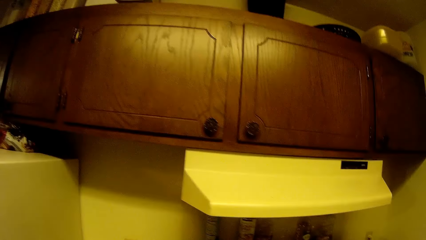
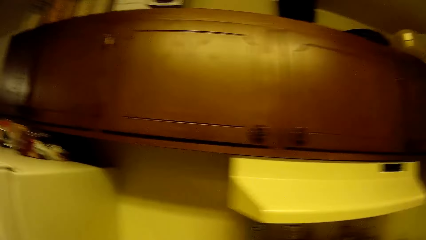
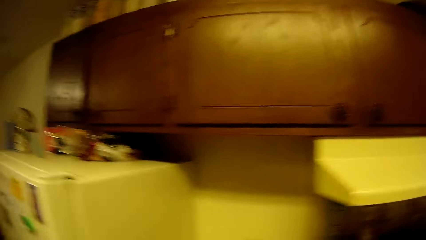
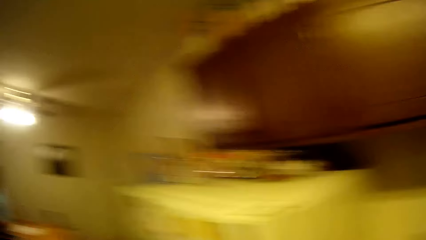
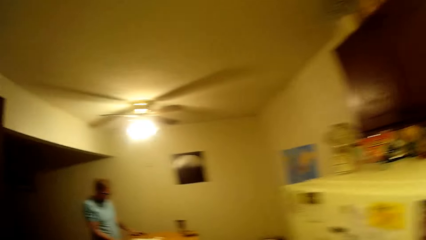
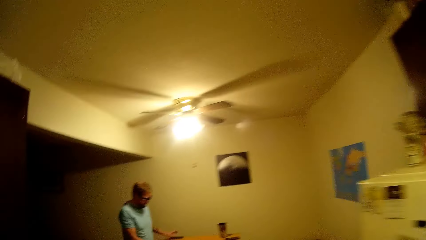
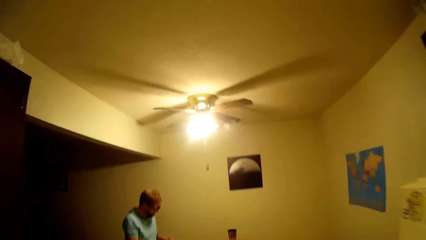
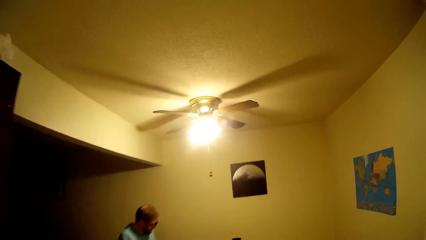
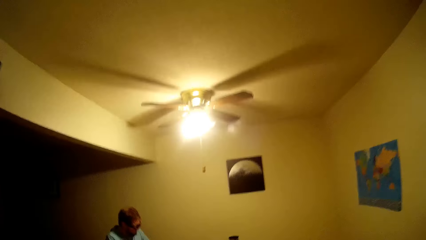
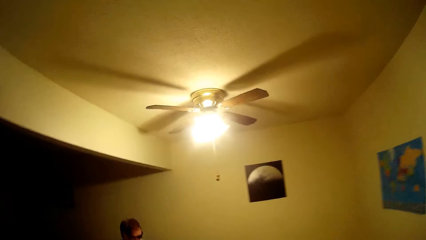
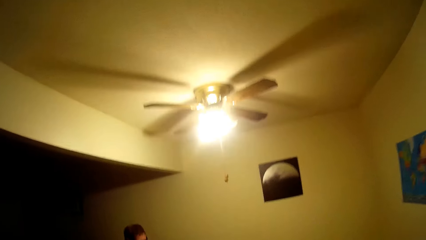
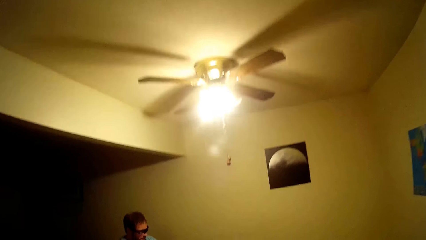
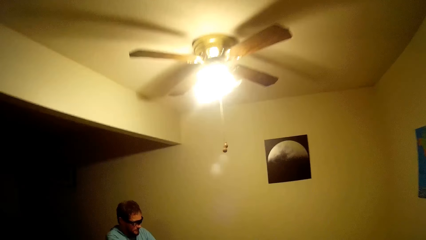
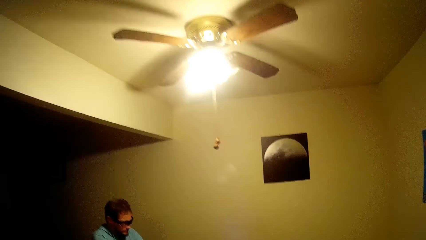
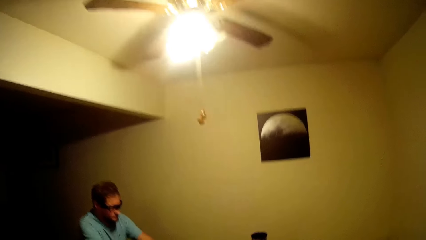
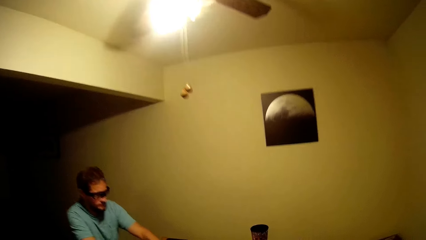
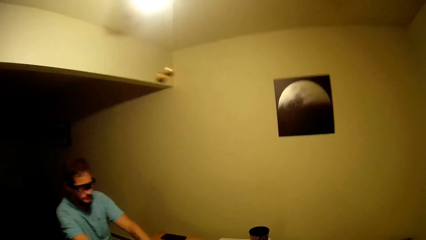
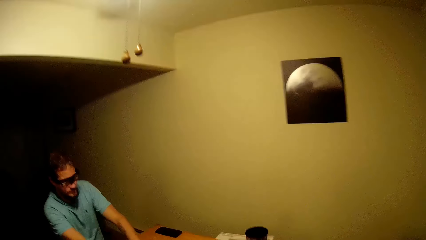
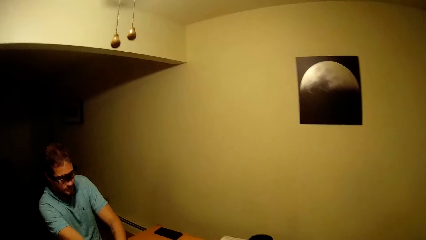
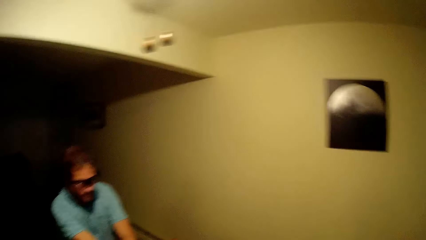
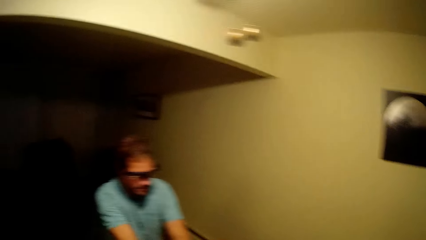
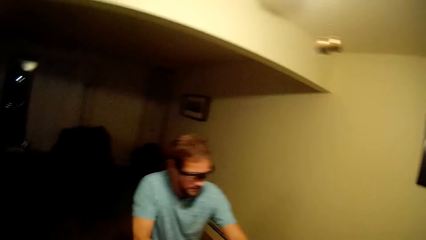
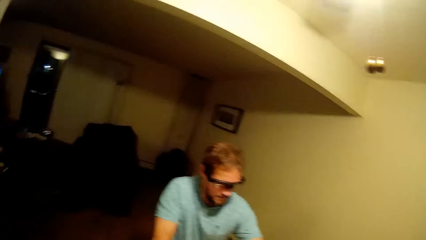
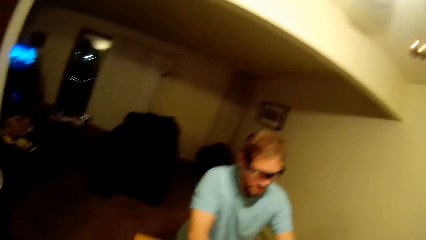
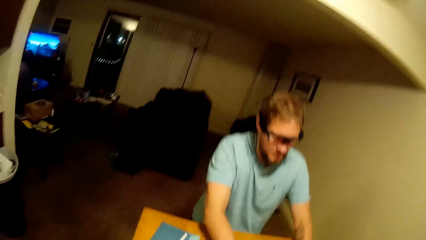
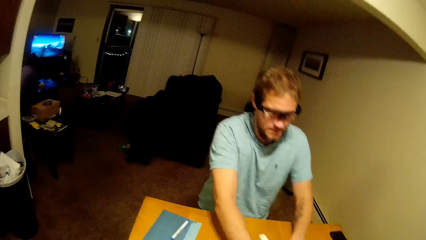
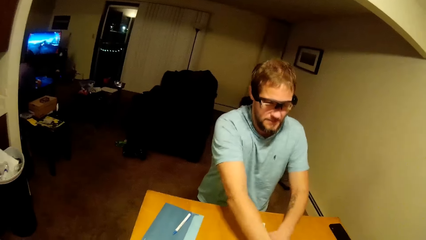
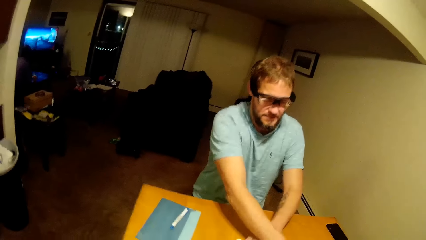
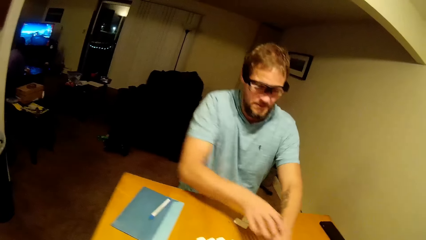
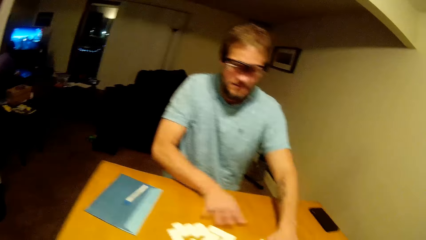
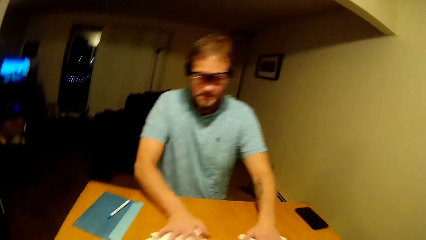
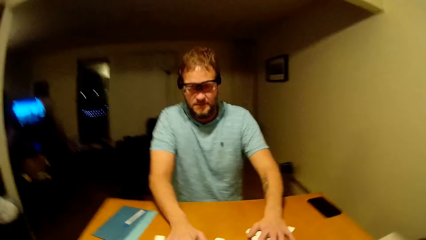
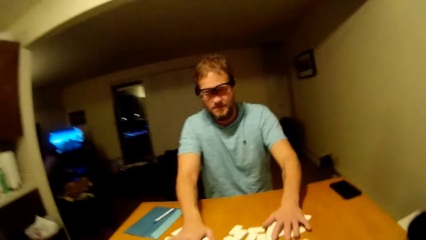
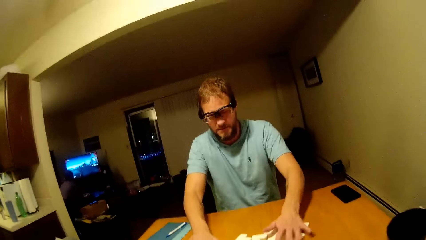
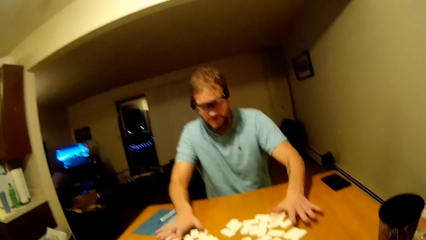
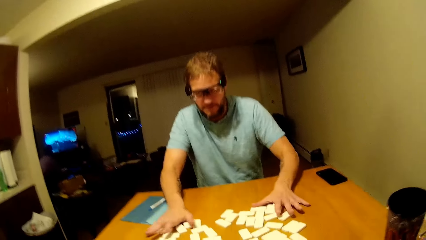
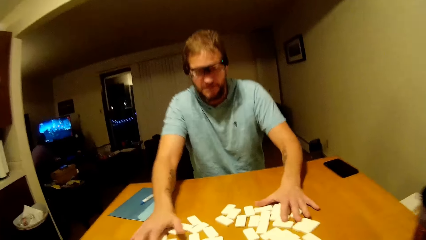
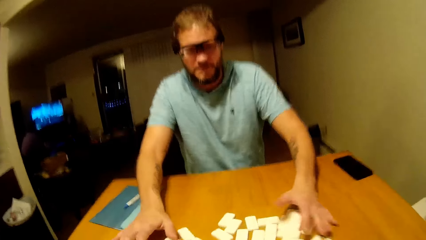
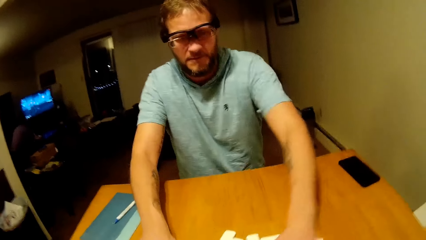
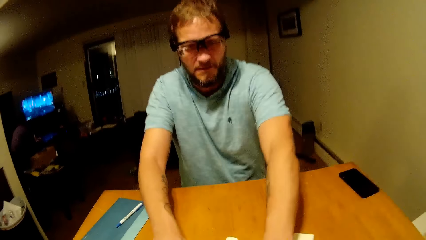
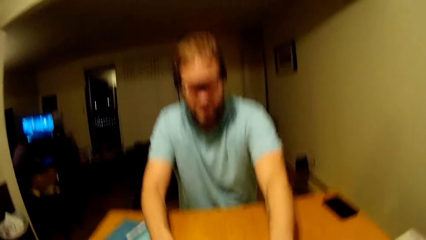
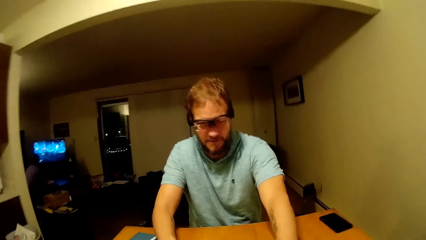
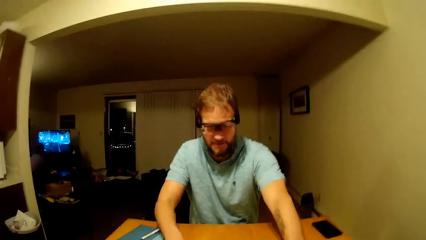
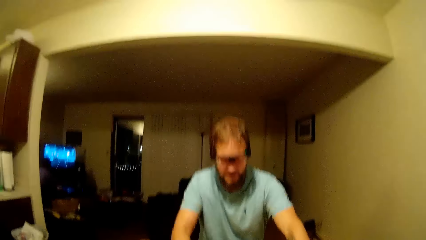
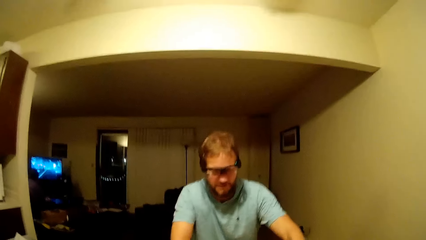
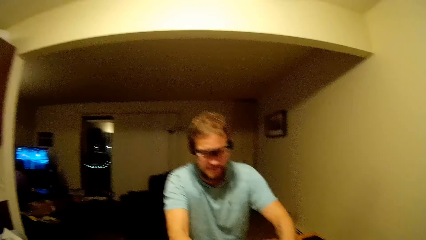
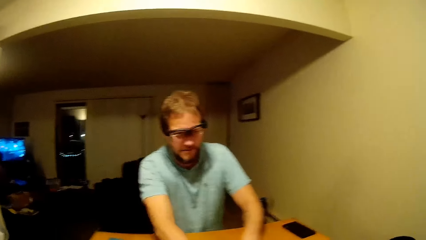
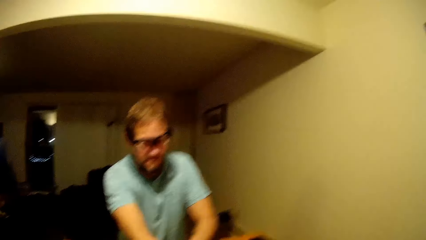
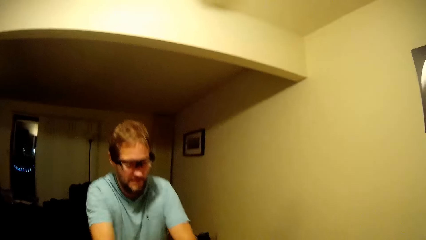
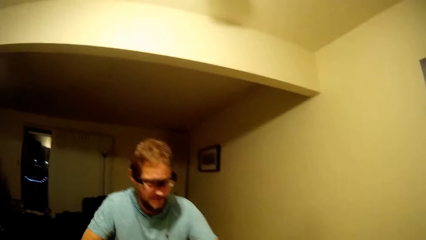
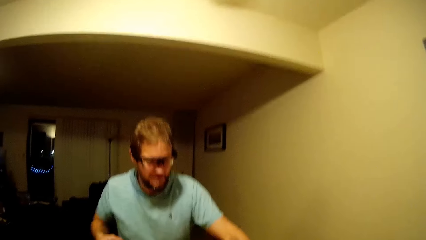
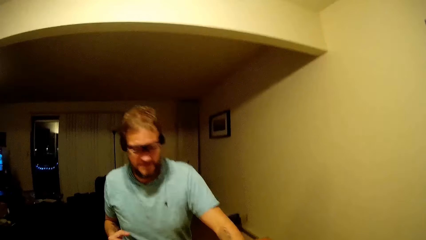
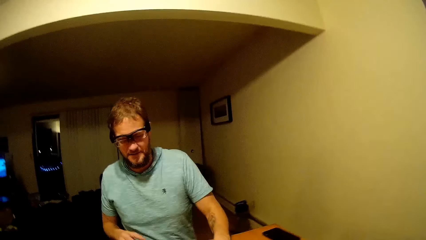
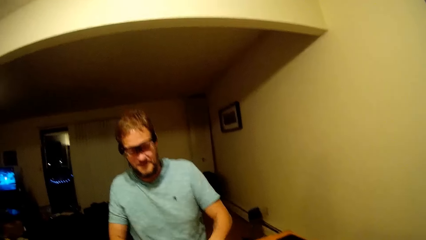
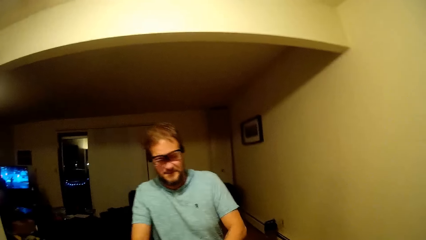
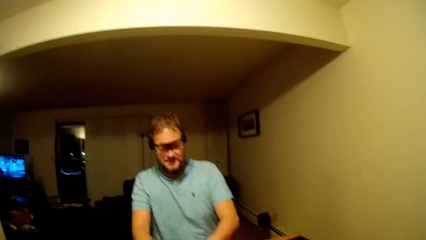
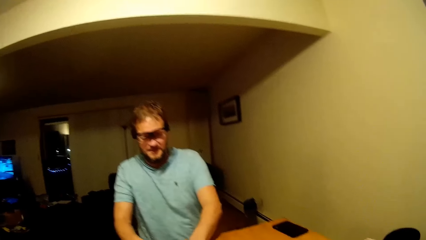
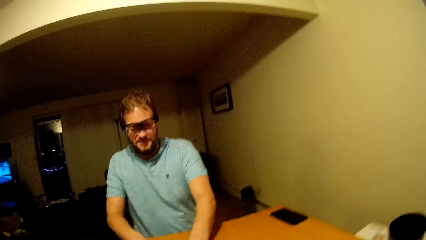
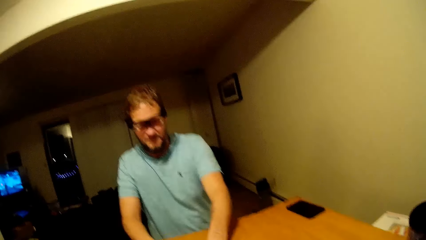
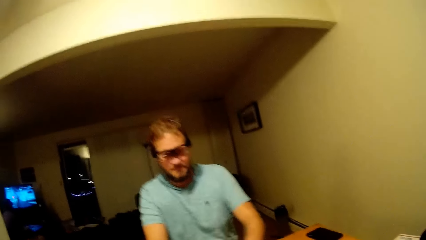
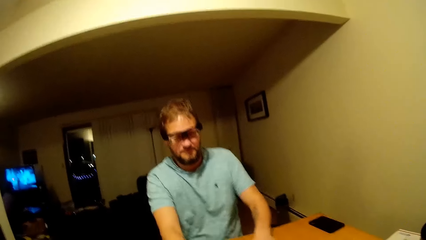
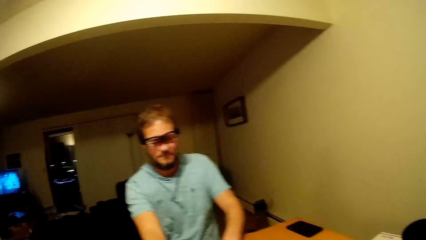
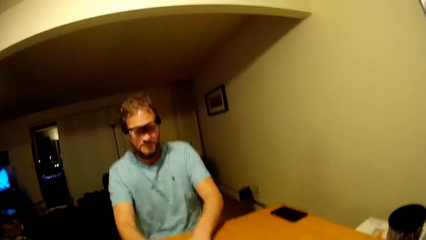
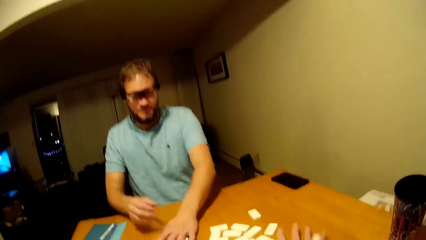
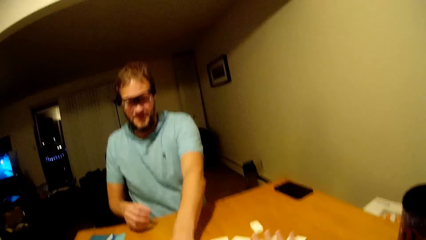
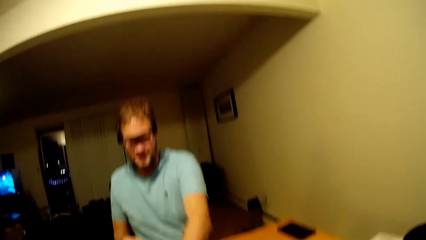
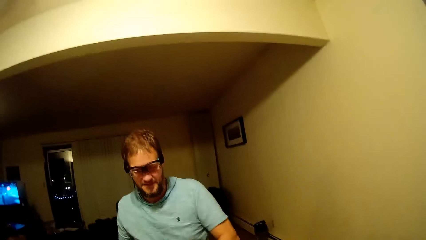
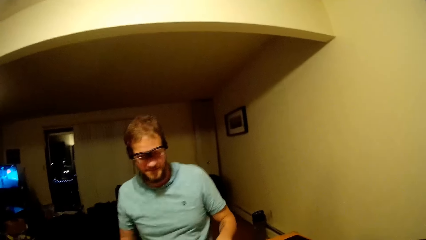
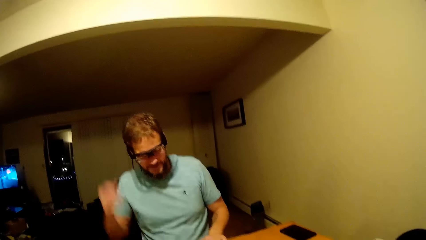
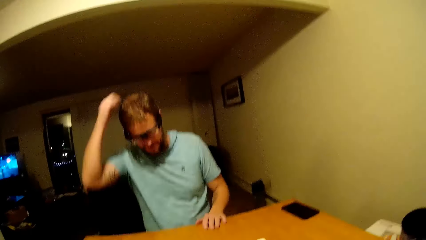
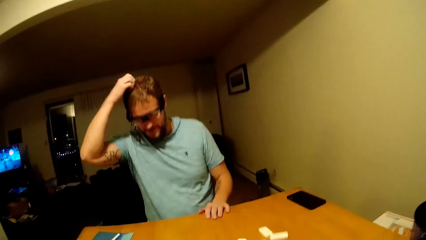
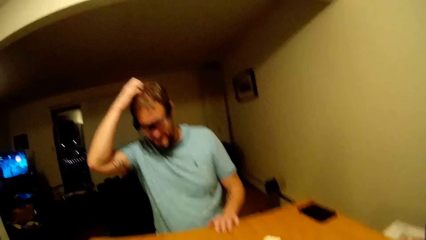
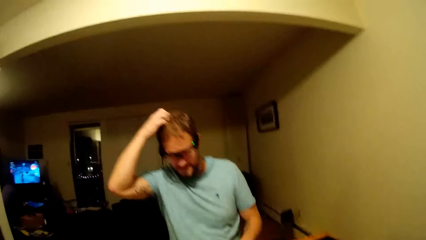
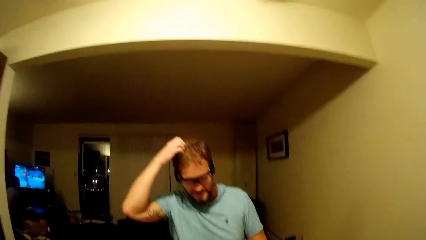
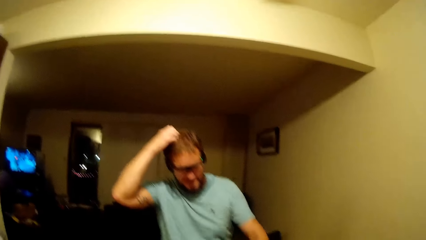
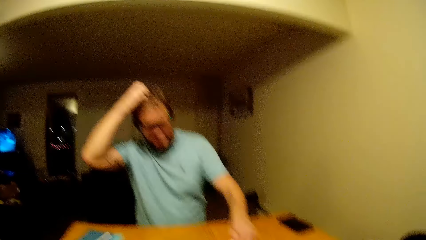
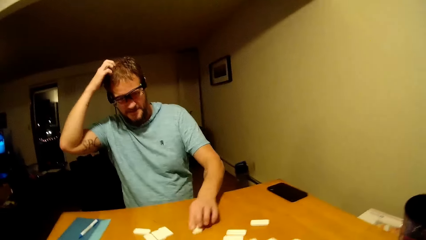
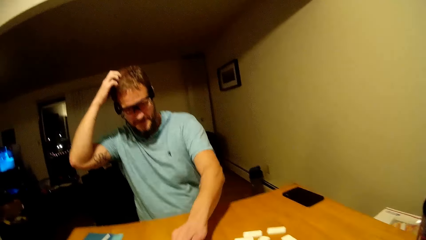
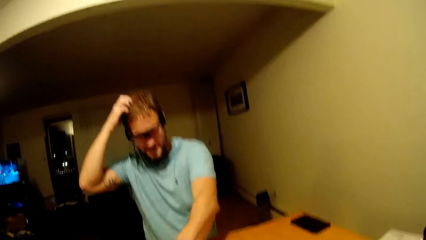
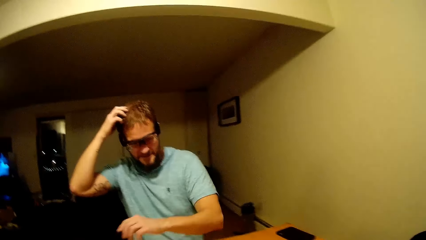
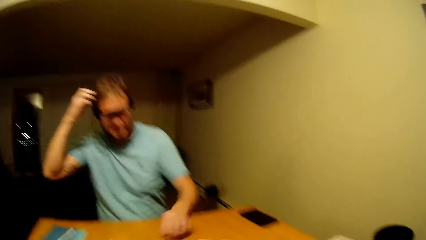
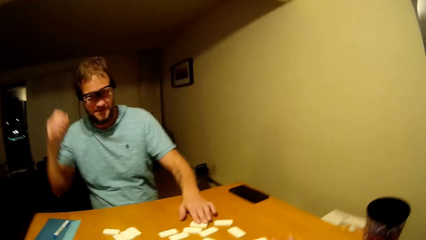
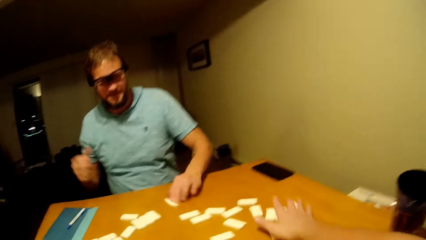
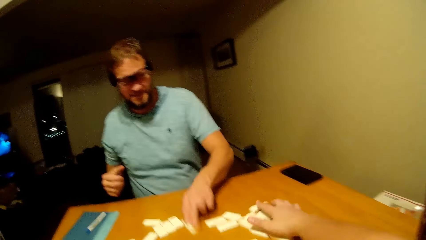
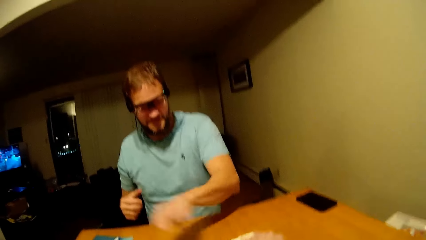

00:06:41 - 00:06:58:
A man shuffles the dominoes on the table. The camera wearer touches the mahjong pieces. They speak. The man touches his head.
